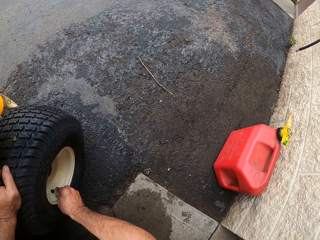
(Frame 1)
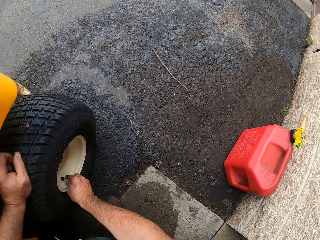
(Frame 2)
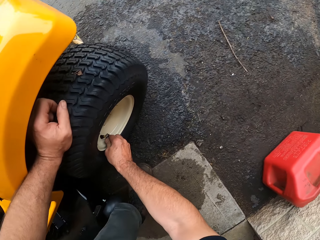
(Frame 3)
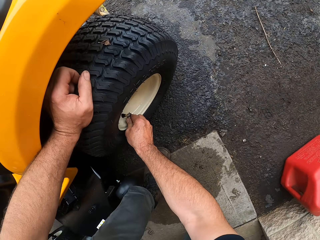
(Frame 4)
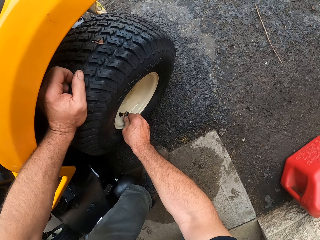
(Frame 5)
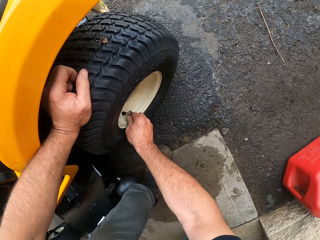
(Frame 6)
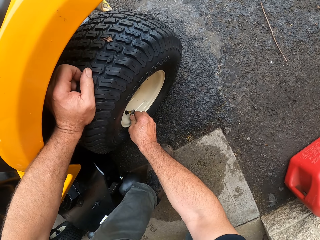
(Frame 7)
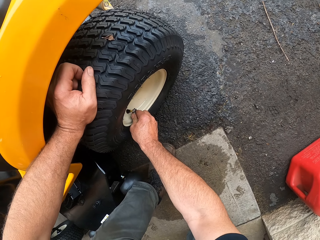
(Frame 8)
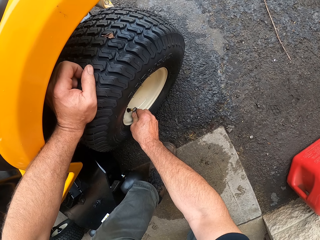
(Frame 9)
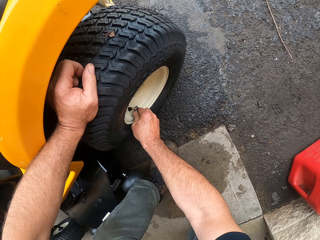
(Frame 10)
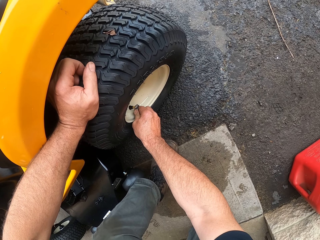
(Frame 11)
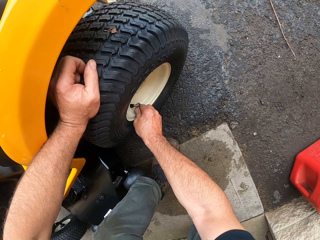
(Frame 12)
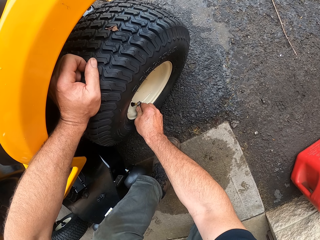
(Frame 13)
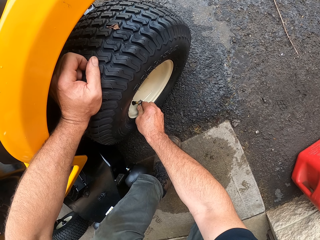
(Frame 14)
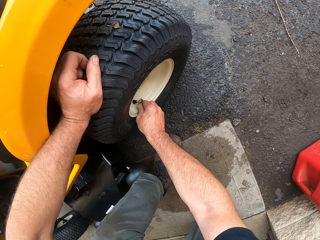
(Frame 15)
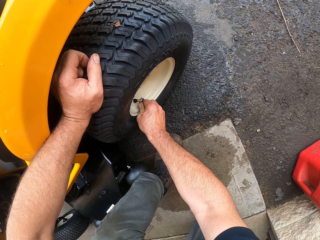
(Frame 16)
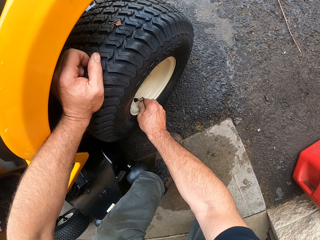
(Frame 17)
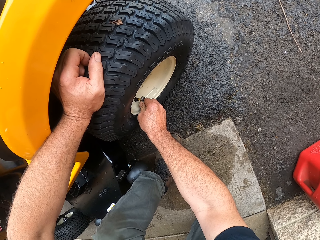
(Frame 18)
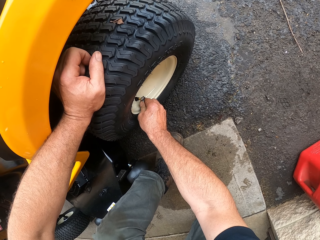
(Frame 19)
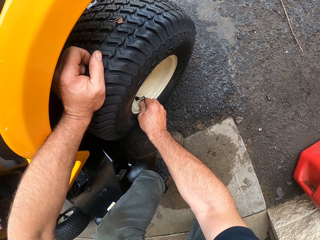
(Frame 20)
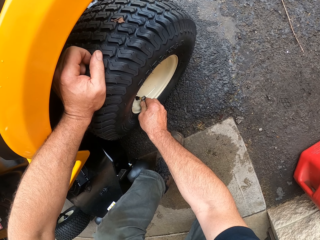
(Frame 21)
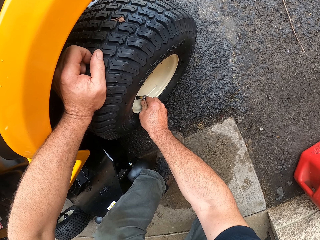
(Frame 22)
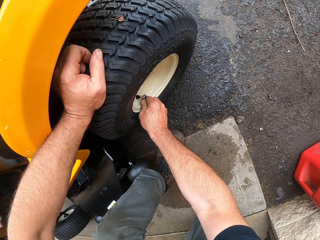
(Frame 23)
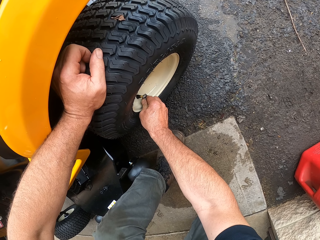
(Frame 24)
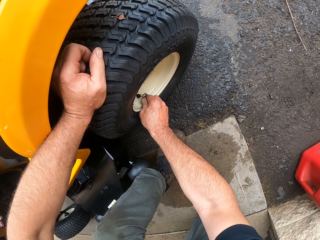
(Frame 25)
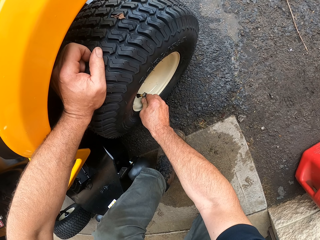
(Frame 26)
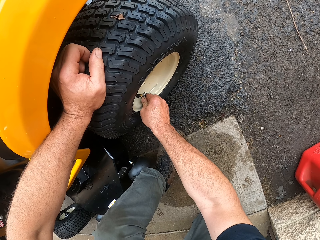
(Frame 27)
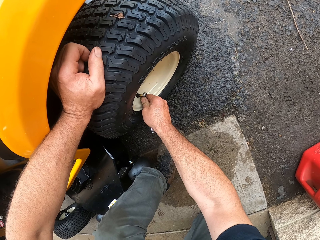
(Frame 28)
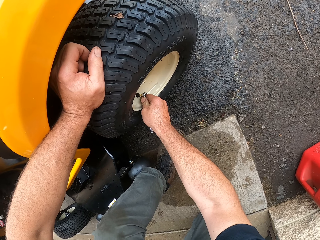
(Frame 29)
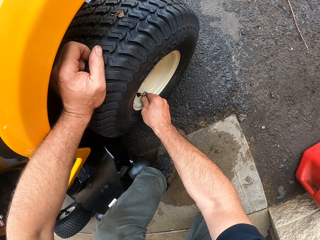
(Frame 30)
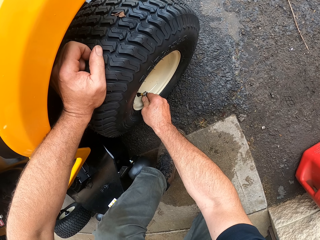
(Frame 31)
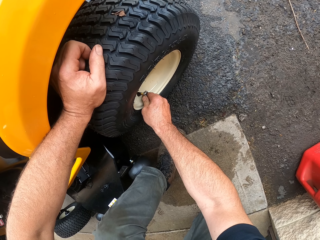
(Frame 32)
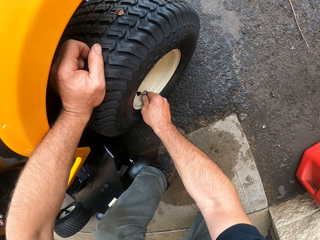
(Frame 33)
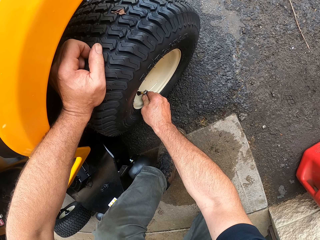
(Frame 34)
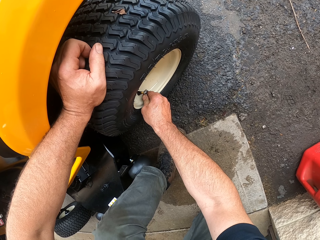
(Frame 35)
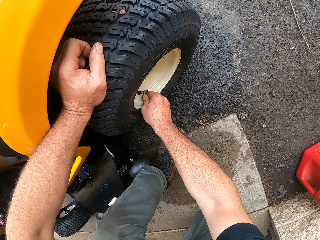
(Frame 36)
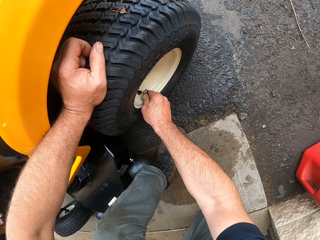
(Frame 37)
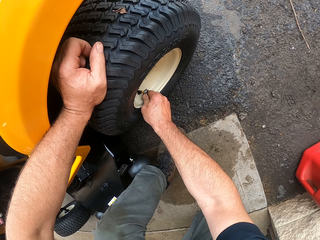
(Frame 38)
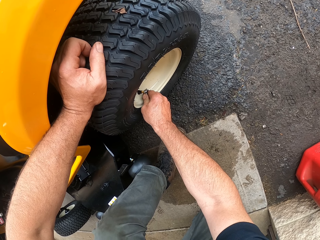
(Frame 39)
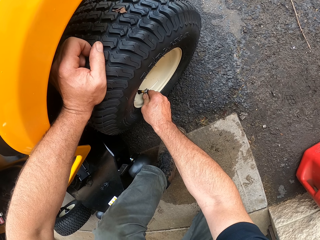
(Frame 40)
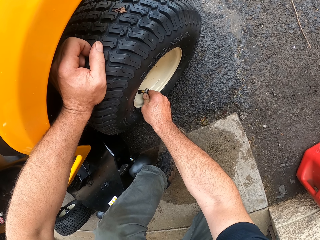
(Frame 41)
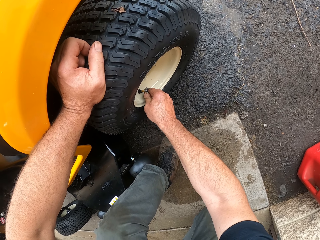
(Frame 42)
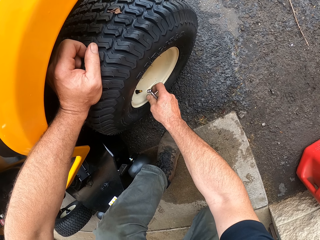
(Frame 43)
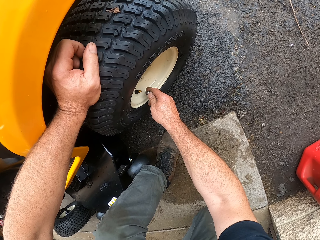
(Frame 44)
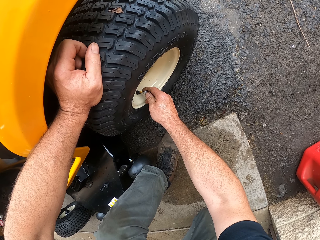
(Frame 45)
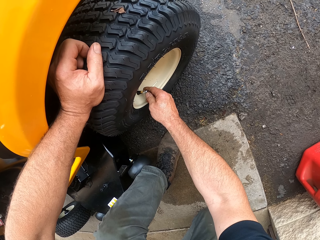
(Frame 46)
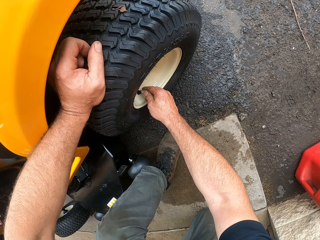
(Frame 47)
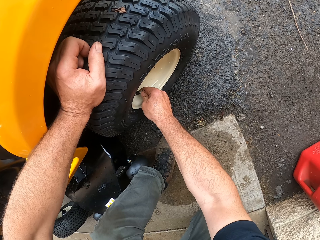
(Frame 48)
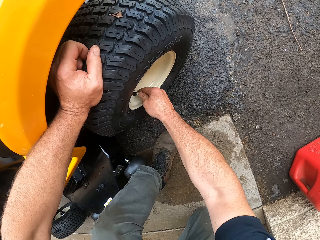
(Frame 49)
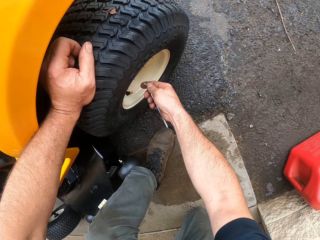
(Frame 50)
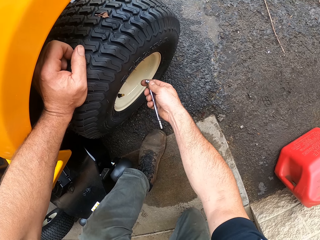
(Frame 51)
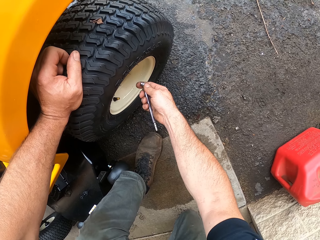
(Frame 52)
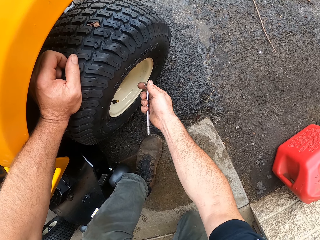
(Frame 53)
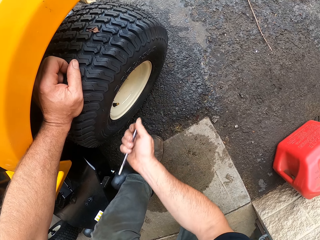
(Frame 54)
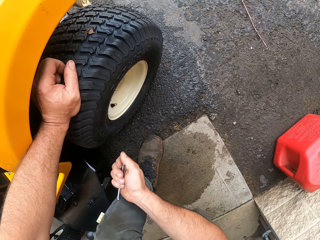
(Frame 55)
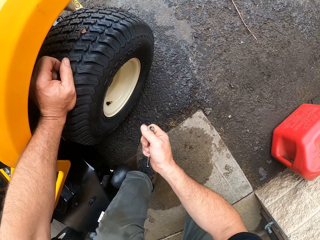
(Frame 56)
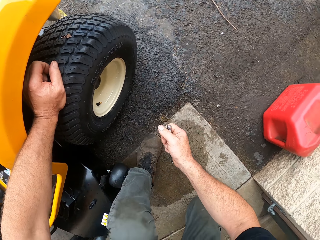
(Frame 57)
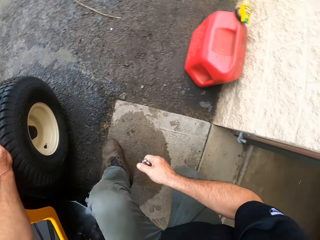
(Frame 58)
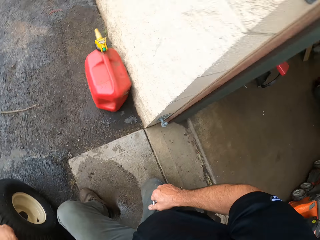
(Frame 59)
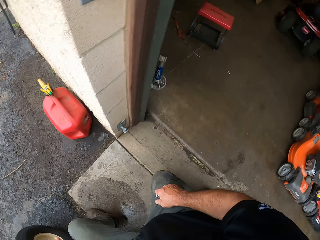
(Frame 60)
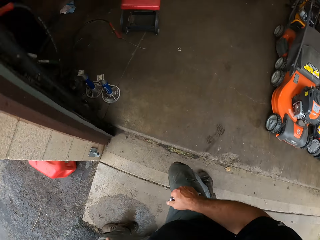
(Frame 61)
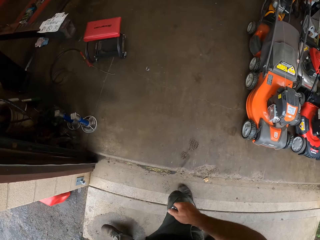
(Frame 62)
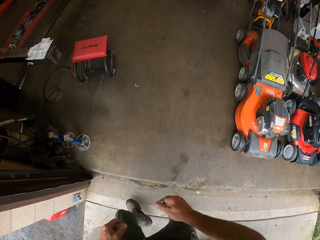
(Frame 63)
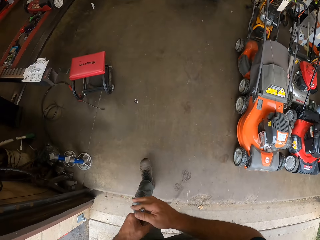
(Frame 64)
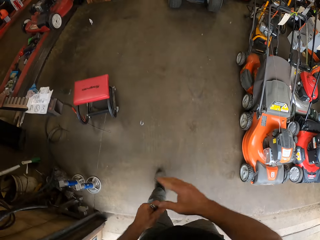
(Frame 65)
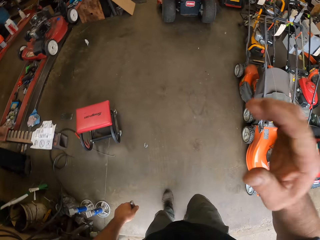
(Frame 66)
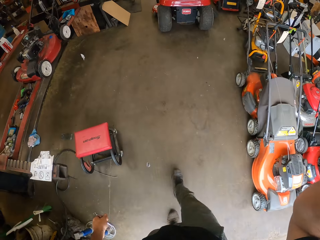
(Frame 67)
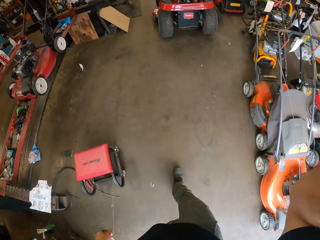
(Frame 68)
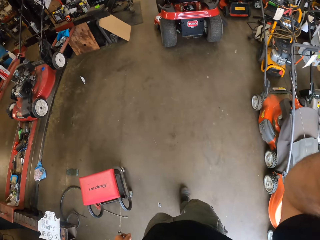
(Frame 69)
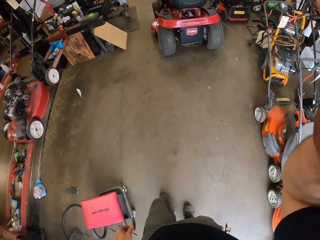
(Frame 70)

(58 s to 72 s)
The camera wearer takes off something. They remove the wrench from the tire tube. They walk around the room.
